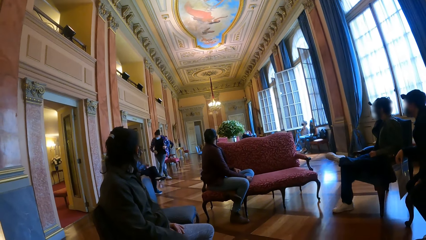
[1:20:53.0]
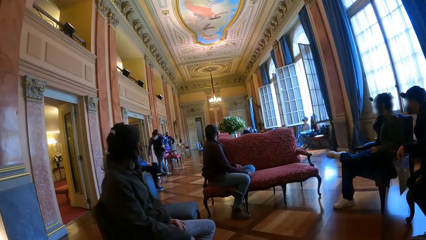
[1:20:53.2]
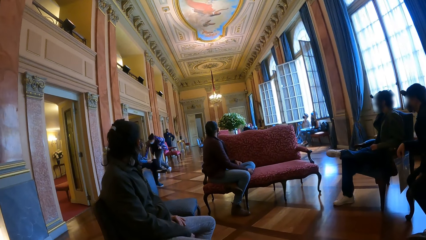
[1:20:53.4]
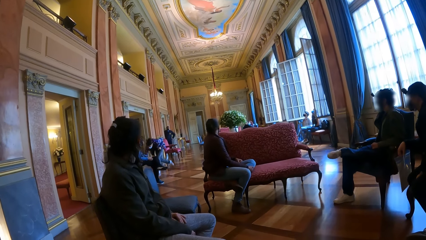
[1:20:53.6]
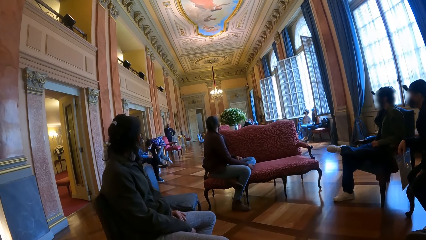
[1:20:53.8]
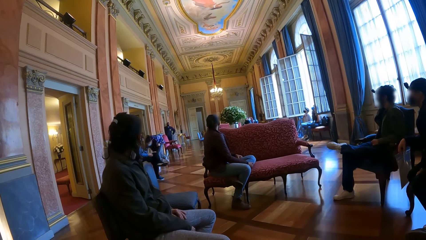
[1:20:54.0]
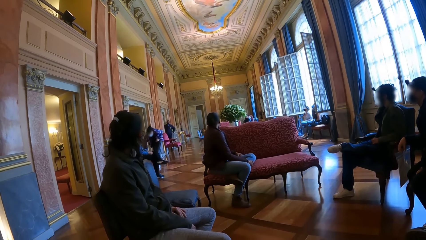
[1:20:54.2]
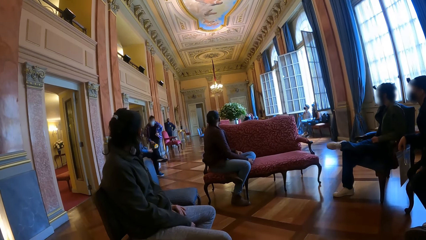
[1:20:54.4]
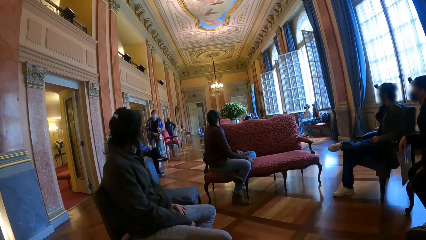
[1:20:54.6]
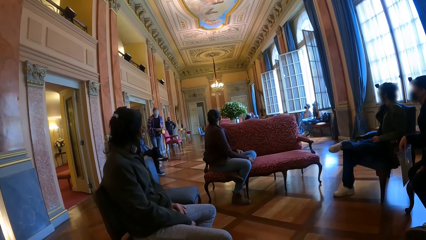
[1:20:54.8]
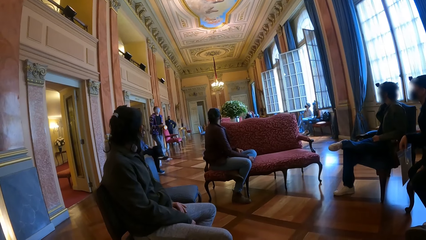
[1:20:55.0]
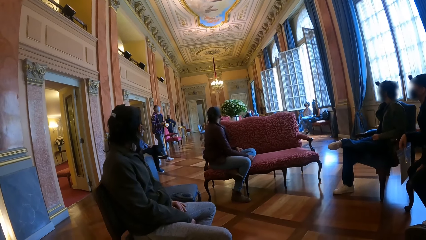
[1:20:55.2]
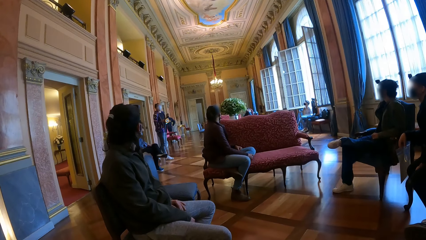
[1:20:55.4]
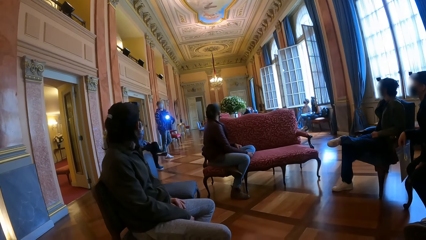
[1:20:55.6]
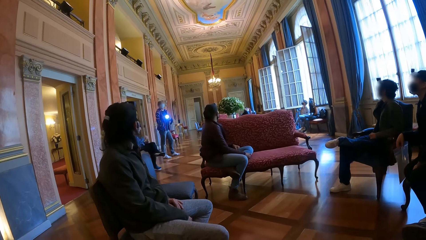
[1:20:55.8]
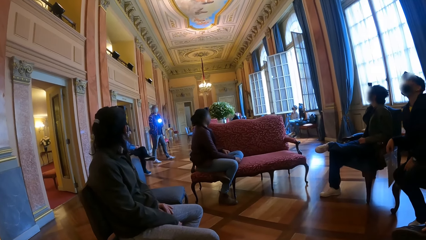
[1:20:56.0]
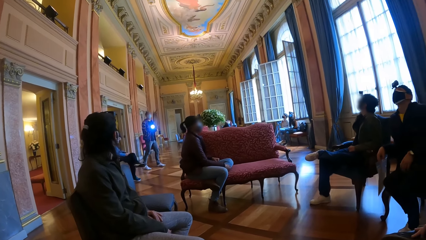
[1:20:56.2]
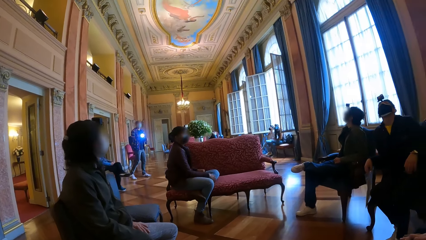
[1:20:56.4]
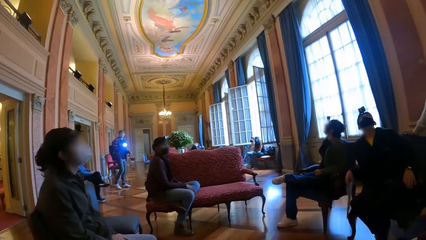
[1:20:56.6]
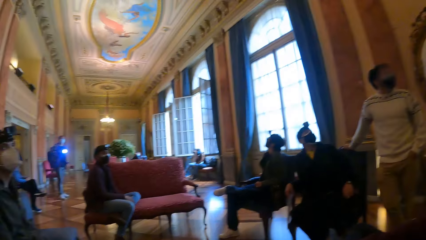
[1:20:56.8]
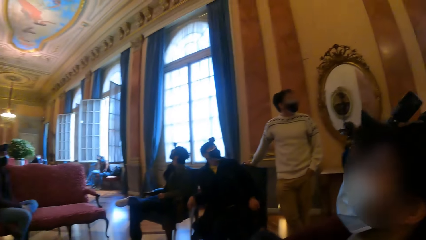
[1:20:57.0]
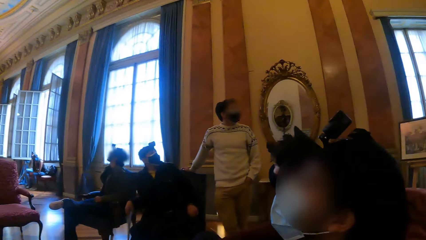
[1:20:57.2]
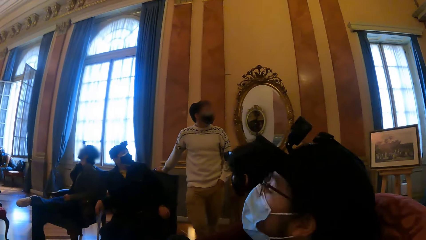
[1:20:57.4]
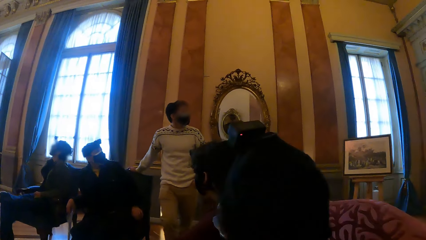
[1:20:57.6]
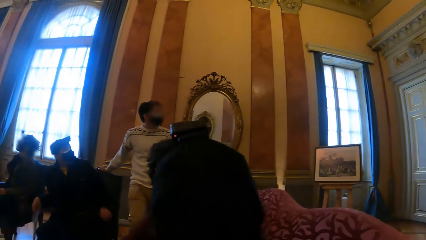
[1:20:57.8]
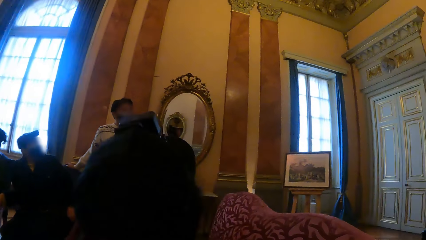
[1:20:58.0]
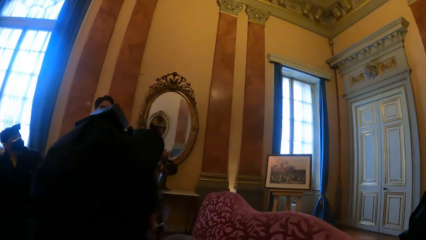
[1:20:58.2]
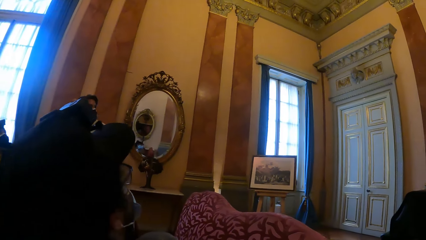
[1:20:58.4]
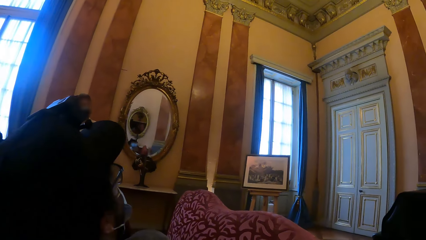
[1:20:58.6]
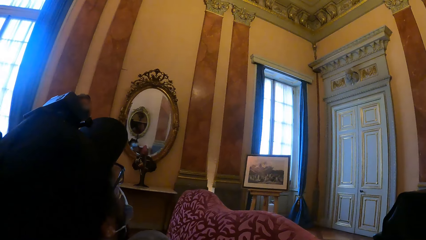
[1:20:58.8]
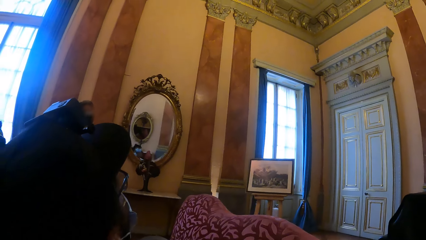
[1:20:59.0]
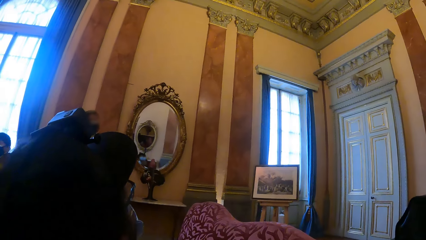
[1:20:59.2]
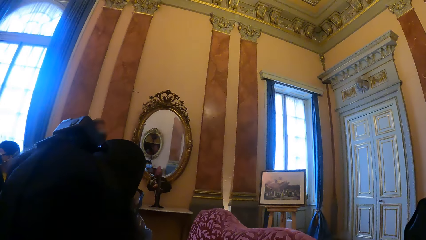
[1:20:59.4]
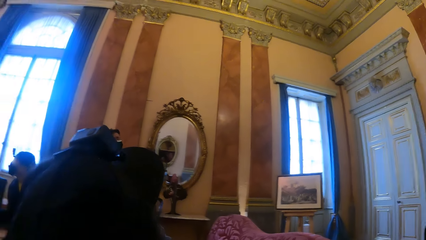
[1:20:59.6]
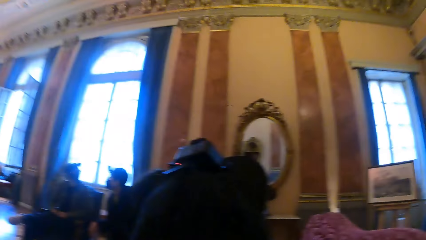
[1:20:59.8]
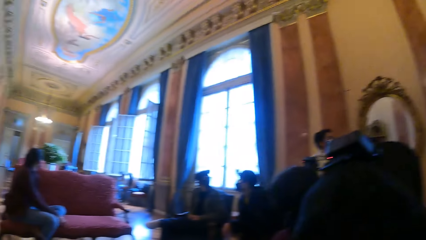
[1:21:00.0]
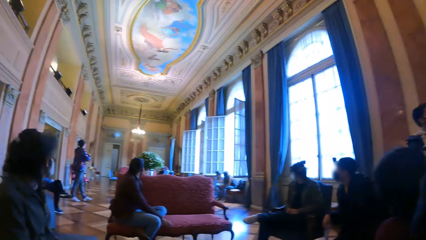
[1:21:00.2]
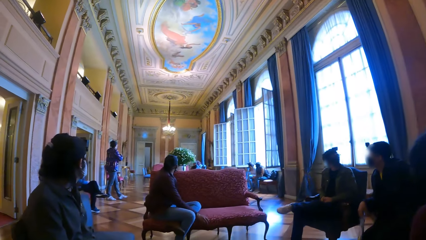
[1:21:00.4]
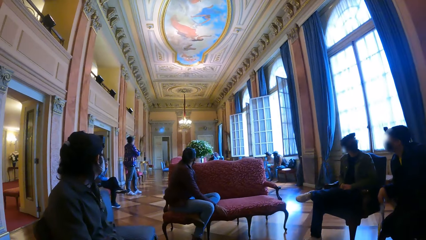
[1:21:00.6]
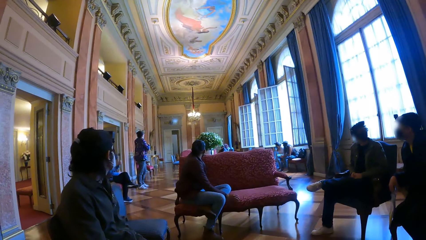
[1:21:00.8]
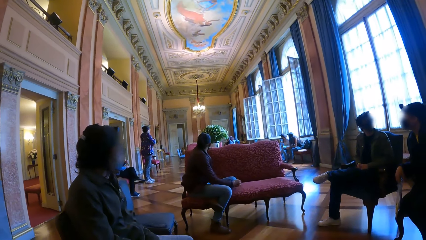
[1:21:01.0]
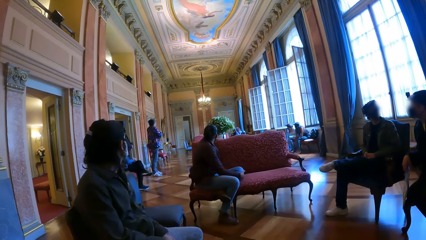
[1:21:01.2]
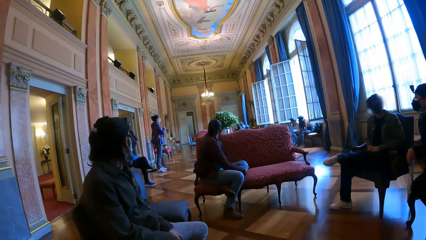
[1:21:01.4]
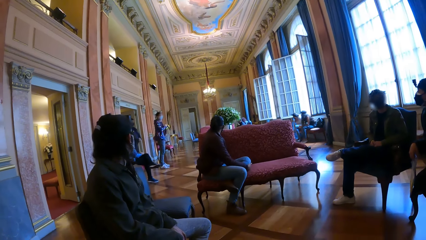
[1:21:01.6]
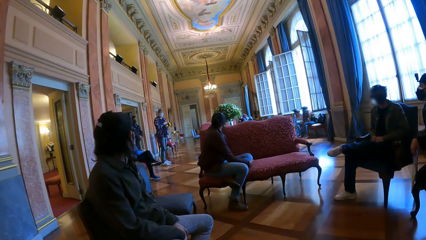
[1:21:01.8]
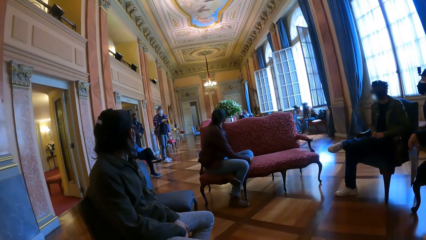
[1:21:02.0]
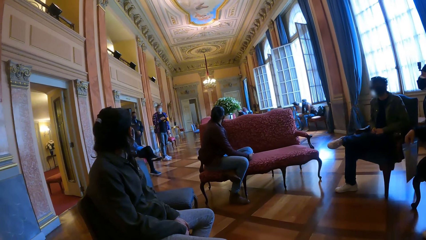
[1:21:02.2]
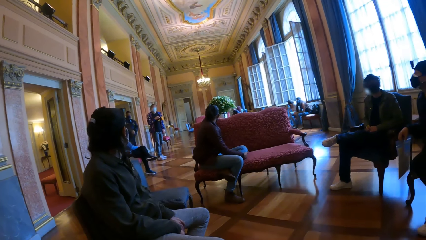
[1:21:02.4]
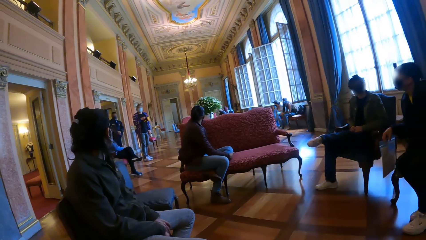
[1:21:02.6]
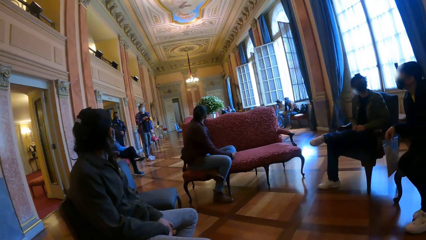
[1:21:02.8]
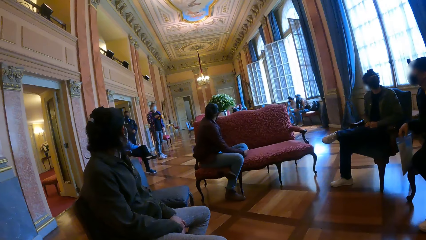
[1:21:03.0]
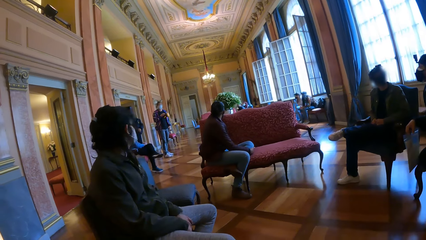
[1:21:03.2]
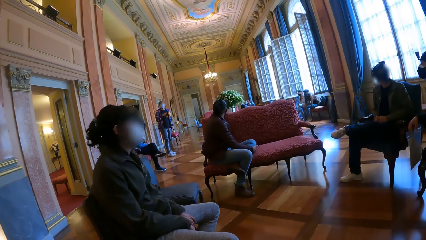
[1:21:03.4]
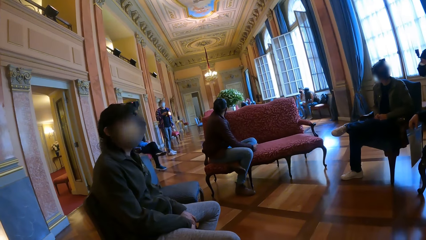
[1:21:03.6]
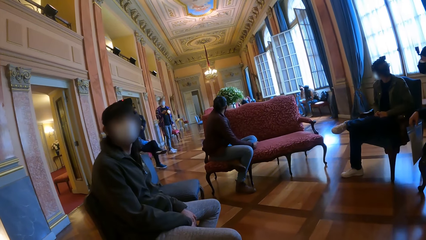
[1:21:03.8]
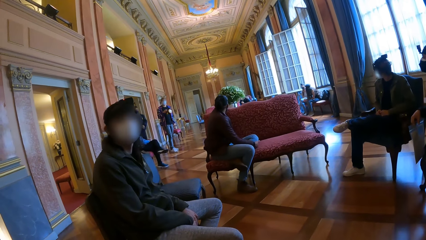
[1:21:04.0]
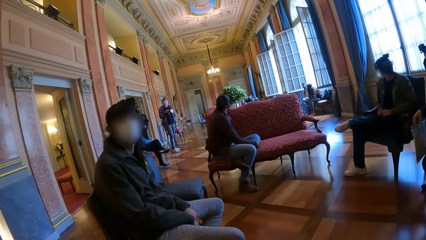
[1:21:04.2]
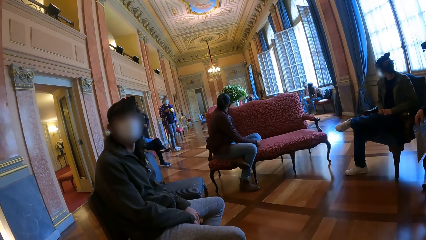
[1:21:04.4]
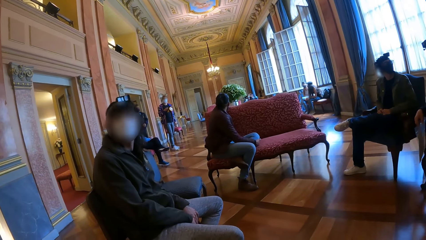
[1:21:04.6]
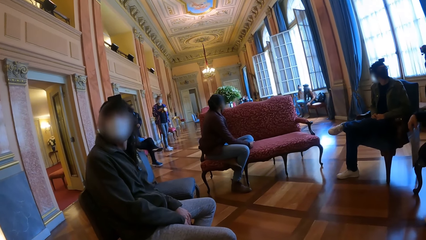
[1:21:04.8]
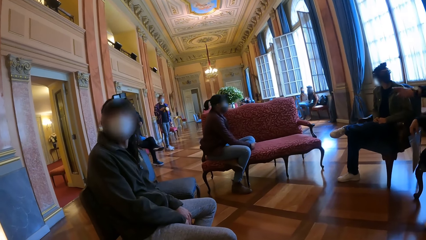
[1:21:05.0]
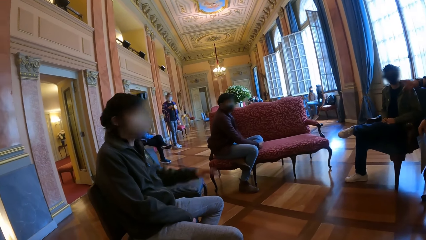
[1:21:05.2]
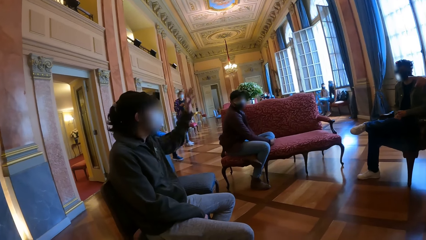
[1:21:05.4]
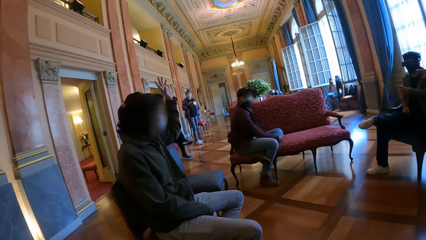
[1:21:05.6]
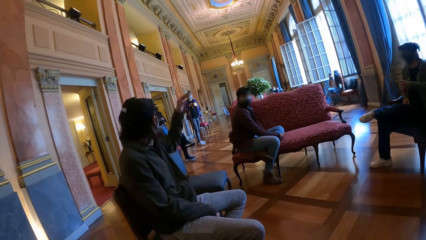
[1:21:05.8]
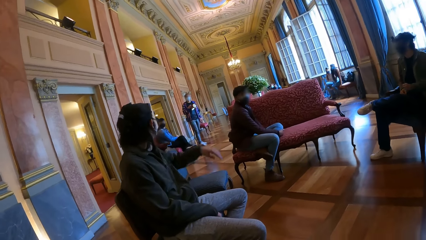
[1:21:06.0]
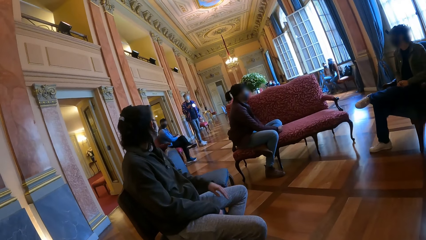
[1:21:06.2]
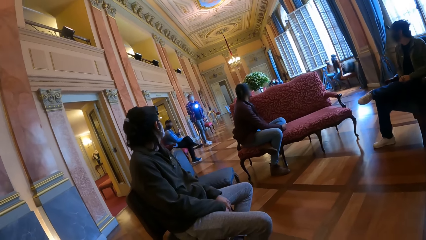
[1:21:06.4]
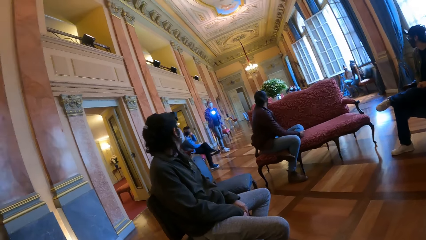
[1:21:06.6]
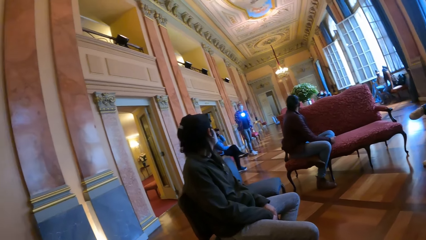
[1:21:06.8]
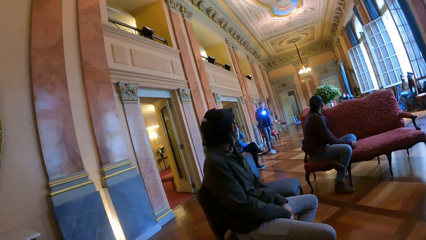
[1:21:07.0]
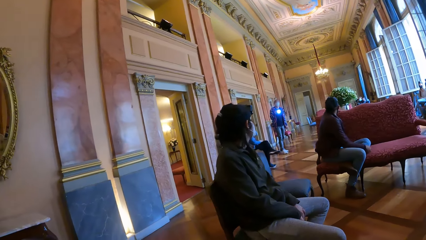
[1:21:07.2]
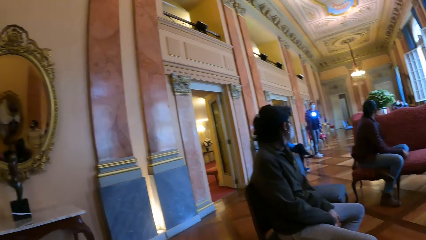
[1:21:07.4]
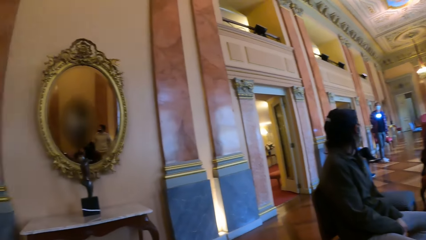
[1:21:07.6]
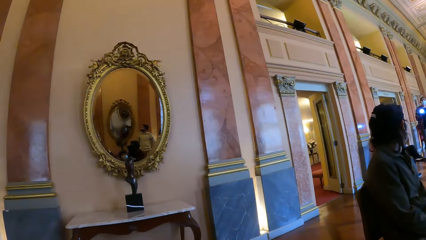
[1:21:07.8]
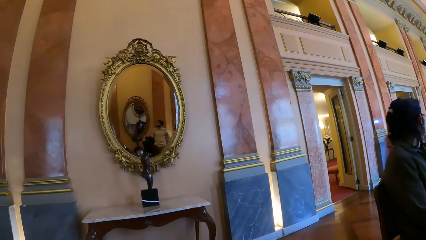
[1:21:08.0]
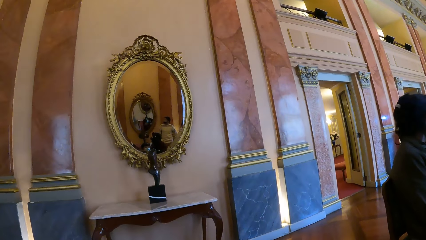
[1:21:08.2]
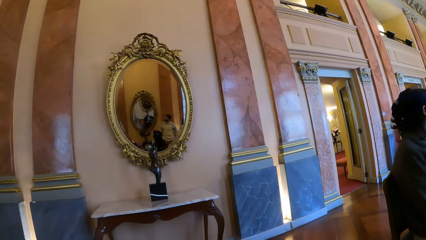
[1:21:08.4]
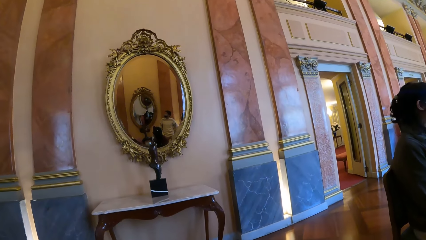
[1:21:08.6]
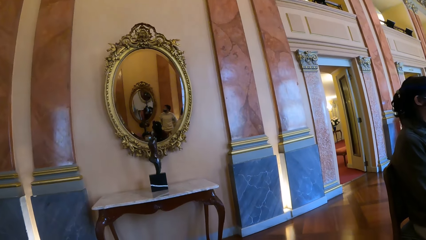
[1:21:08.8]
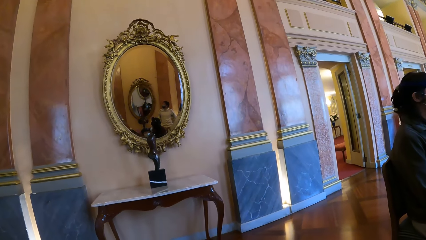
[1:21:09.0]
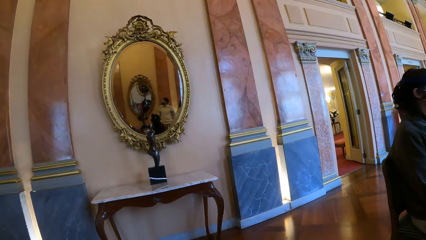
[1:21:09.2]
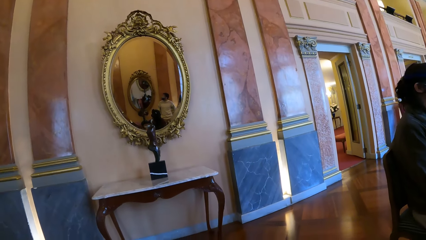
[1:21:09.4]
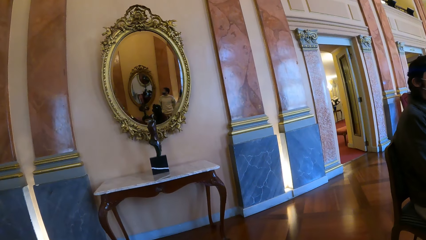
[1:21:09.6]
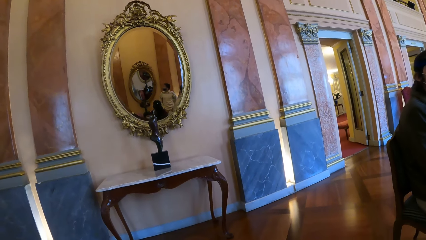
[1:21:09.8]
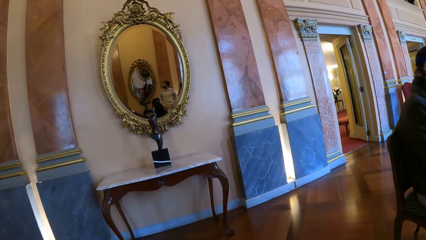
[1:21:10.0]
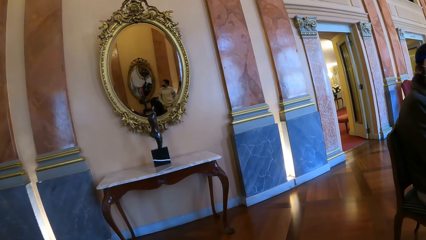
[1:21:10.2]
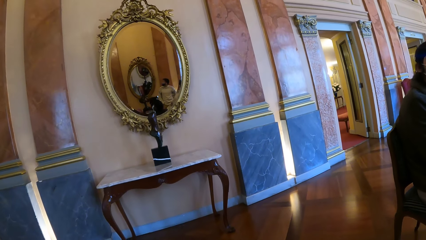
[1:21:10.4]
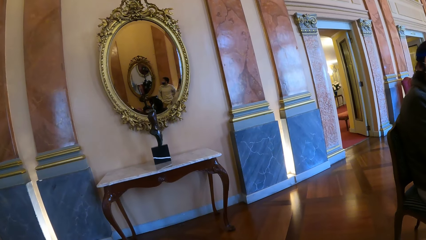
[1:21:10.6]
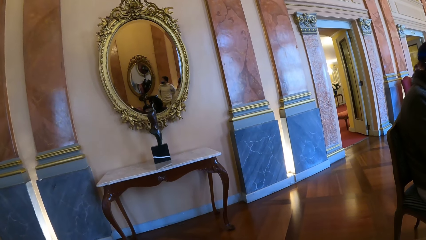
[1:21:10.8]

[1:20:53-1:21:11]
The man picks up a torch from the floor with his right hand. He switches on the torch with his right hand and shines the torch on the wall. The camera wearer turns around. They look at the wall and turn around. The man shines the torch on the wall. He switches off the torch with his right hand and turns around. Another man raises his left hand. The first man switches on the torch with his right hand. The other man places his left hand on his left lap. The camera wearer looks at the mirror on the wall.
